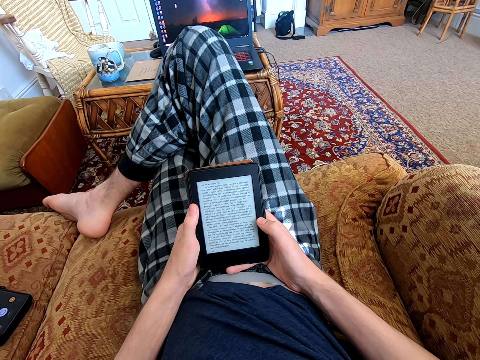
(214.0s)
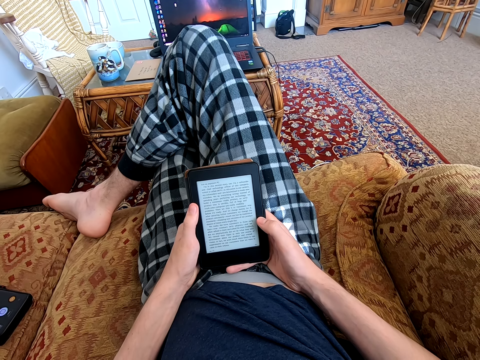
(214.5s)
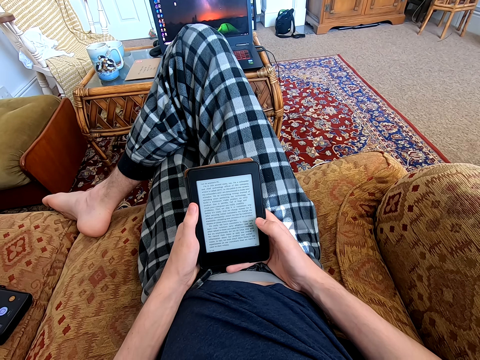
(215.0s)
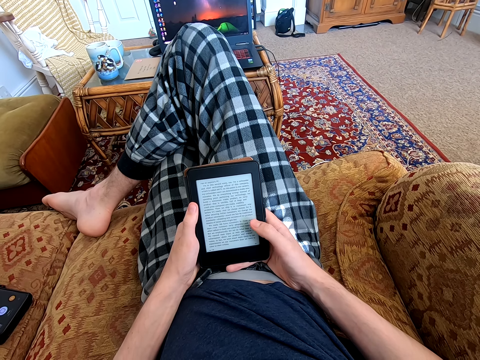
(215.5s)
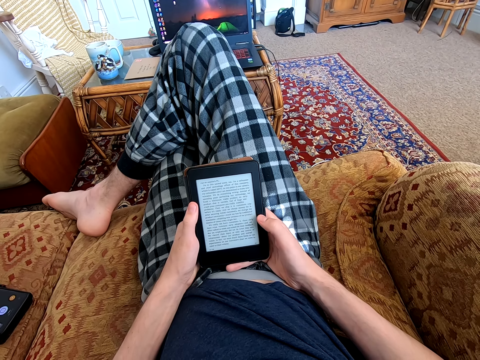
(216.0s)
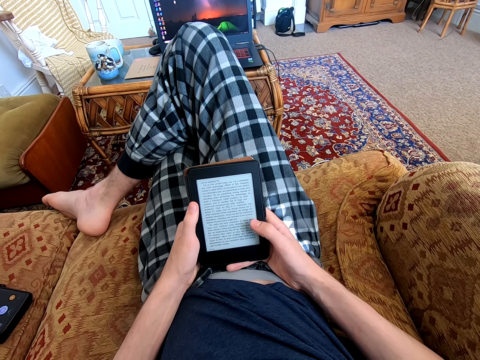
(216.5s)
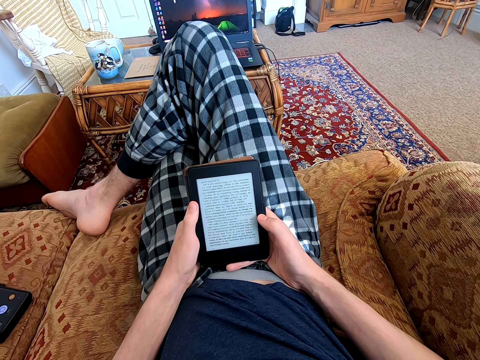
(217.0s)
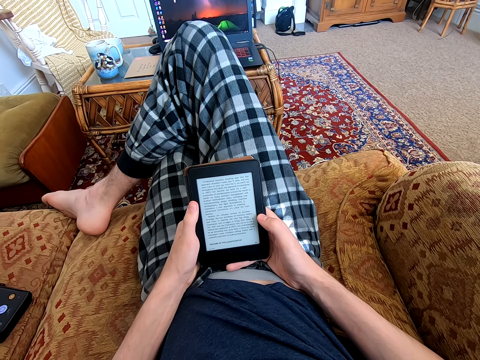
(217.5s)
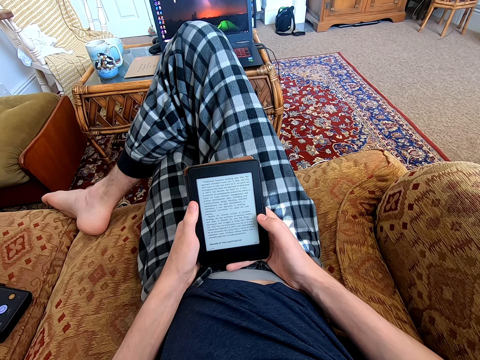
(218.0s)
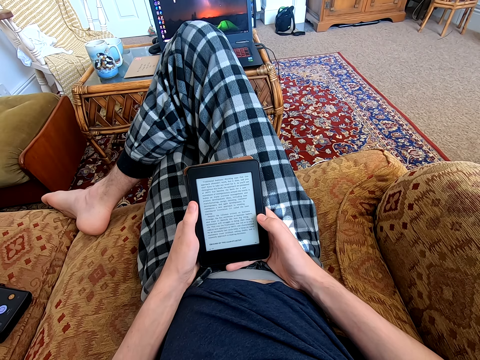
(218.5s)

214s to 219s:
The camera wearer dials the tablet. They read on the tablet.

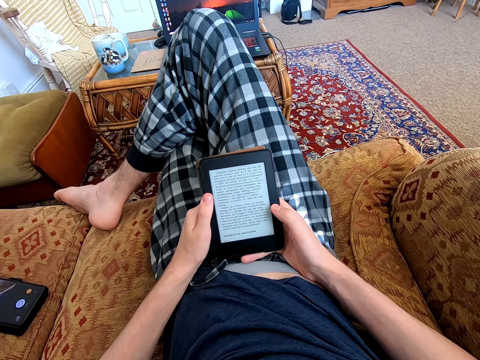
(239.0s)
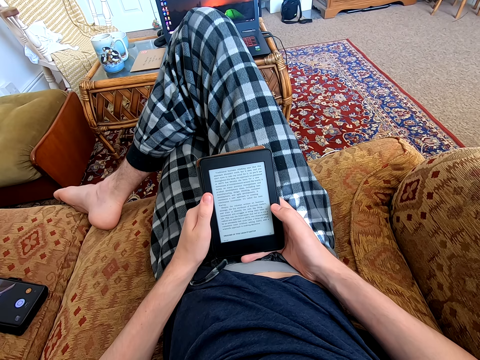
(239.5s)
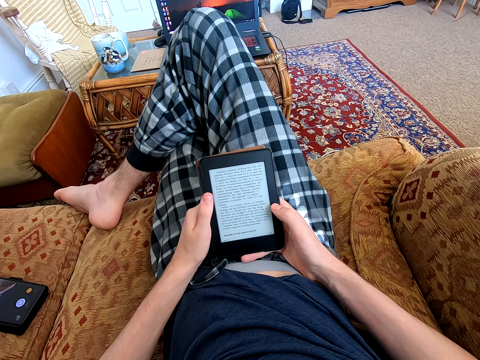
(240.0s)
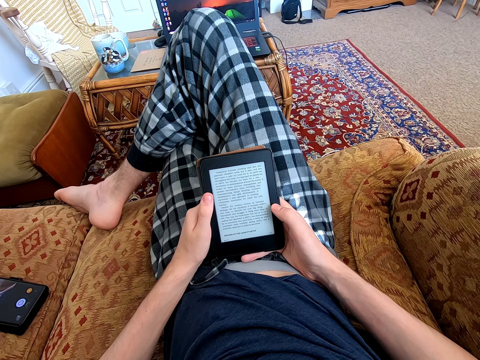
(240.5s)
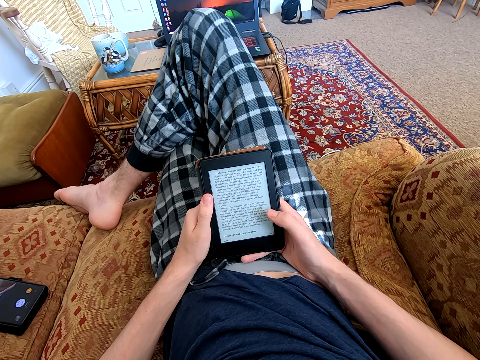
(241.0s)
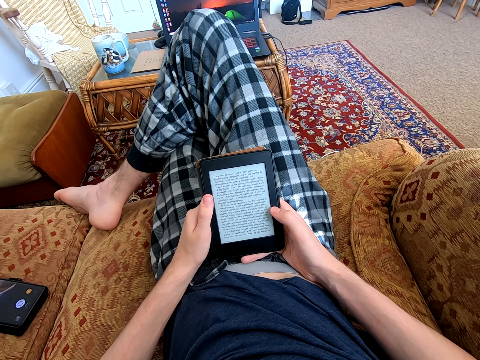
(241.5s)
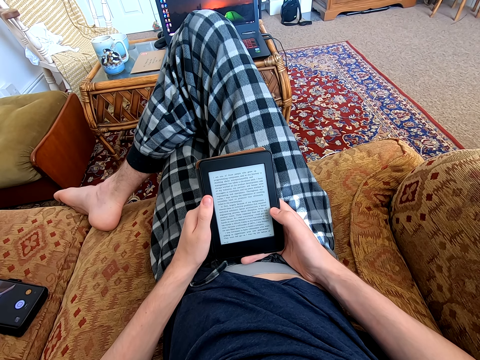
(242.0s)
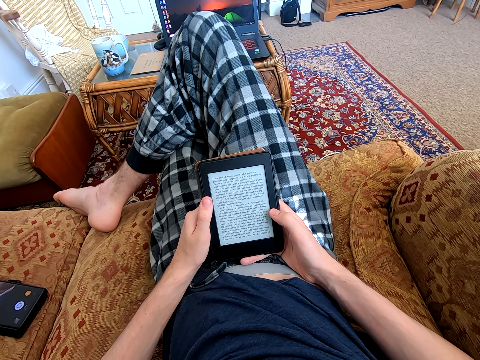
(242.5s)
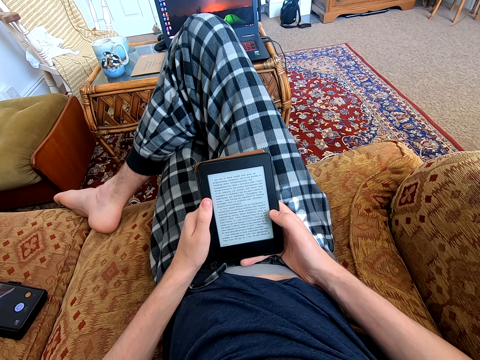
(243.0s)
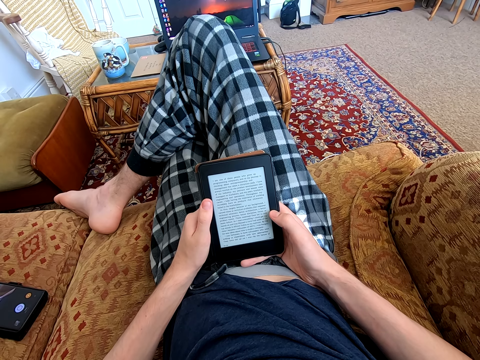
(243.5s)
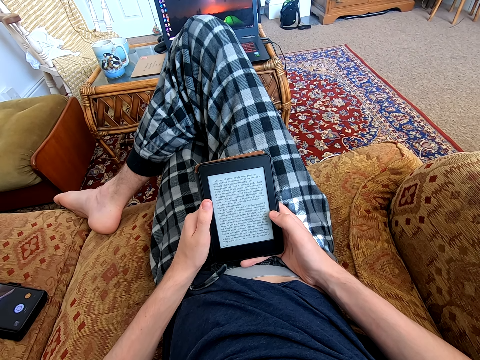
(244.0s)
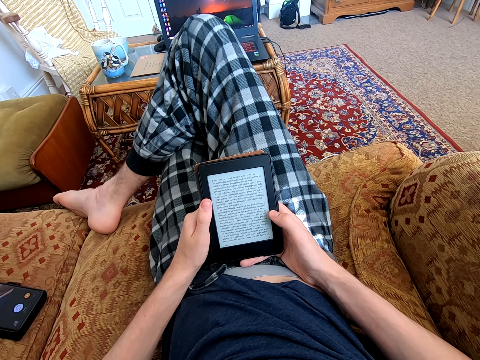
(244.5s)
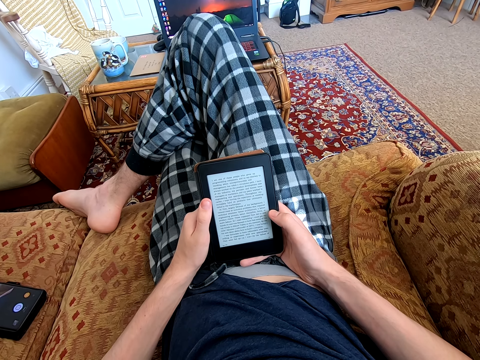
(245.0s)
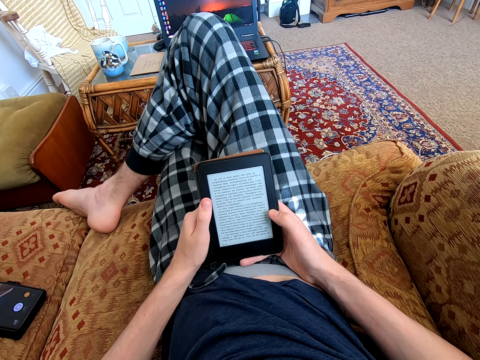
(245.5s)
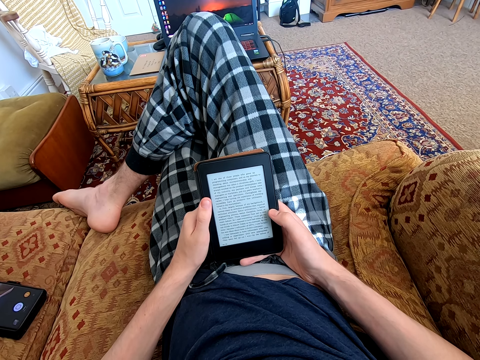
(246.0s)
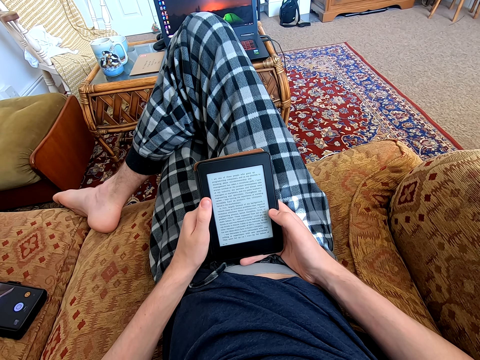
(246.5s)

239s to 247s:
The camera wearer dials the tablet. They read on the tablet.

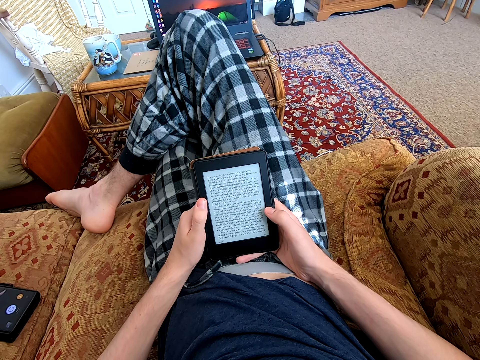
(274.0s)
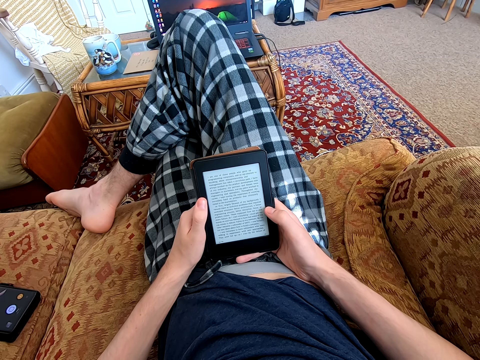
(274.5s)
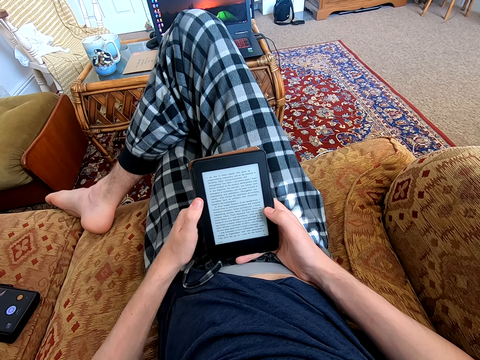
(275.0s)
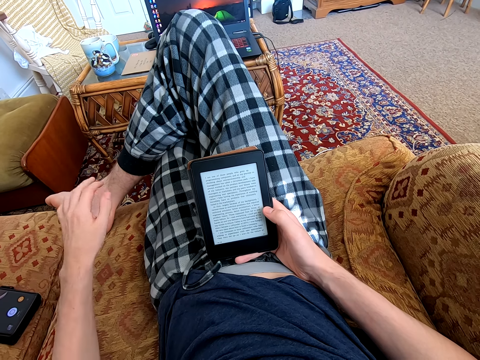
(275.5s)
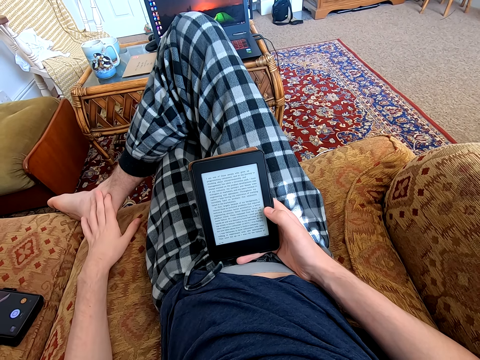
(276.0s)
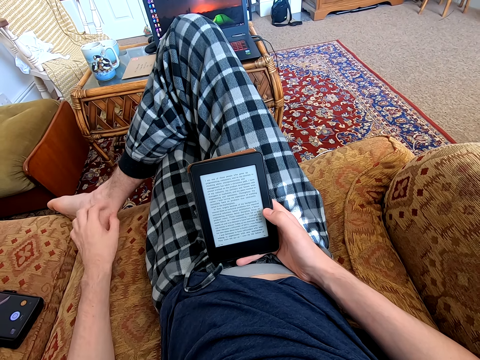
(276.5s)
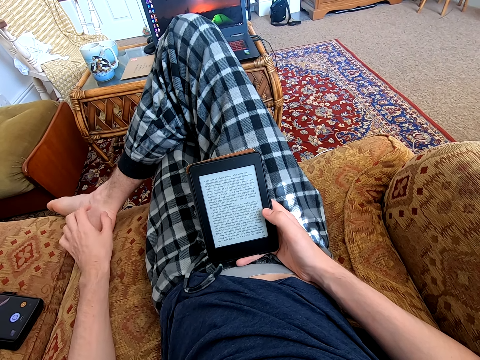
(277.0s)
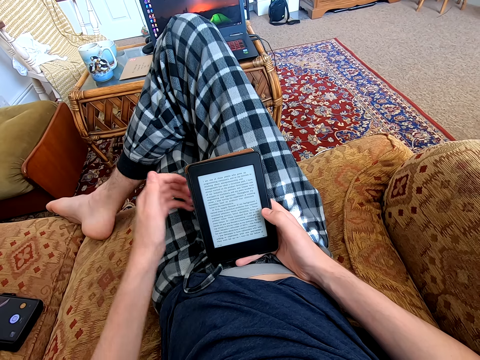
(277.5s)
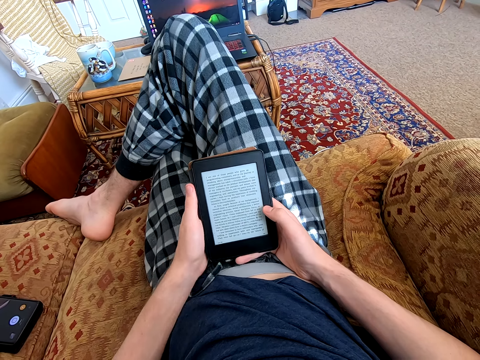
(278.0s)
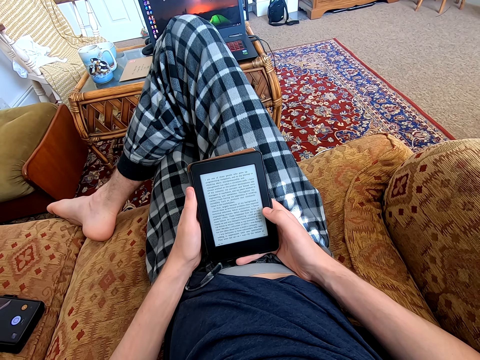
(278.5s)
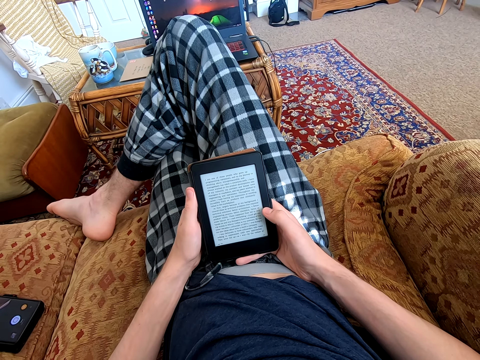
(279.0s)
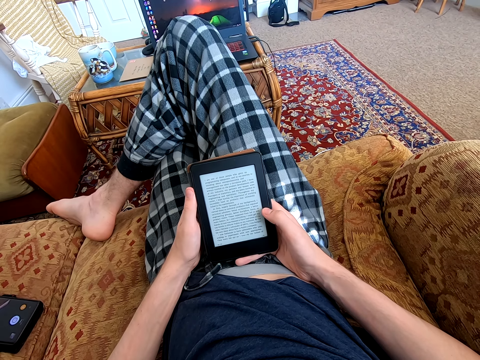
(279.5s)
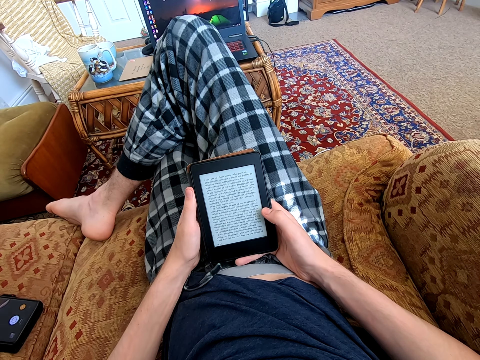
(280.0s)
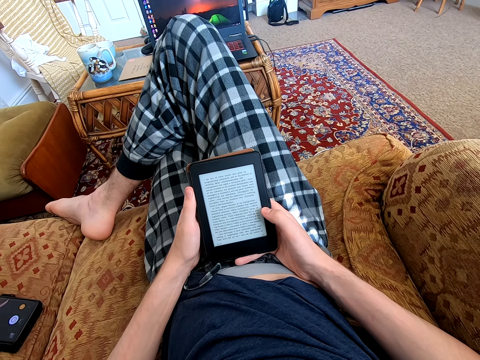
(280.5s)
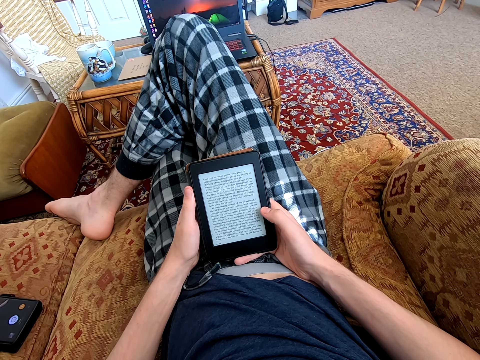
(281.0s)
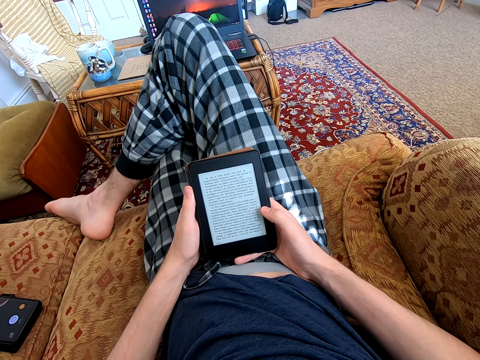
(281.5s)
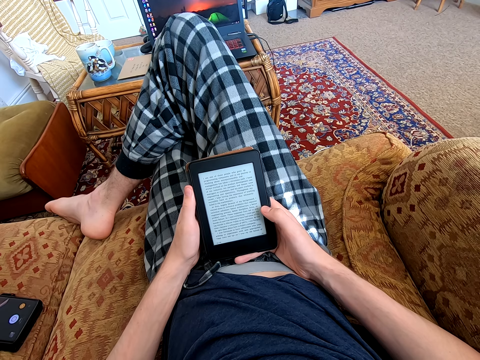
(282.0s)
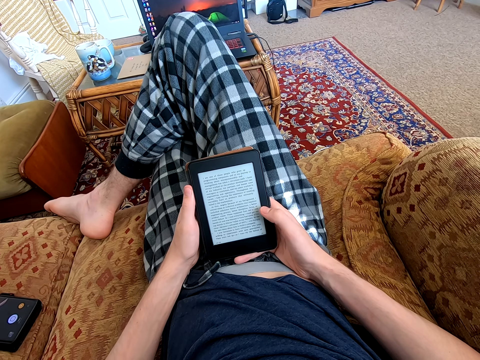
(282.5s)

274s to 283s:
The camera wearer touches the leg. They read on the tablet. They read on the tablet again.

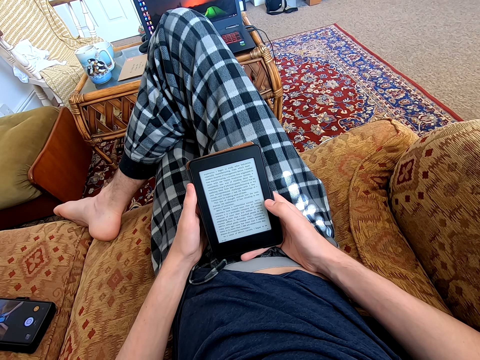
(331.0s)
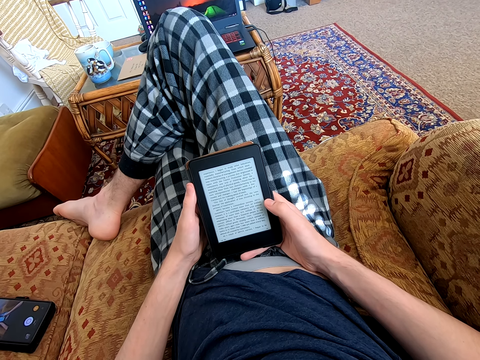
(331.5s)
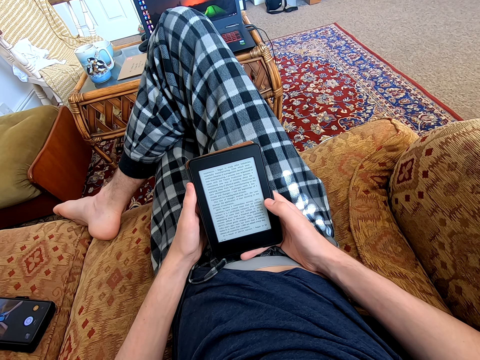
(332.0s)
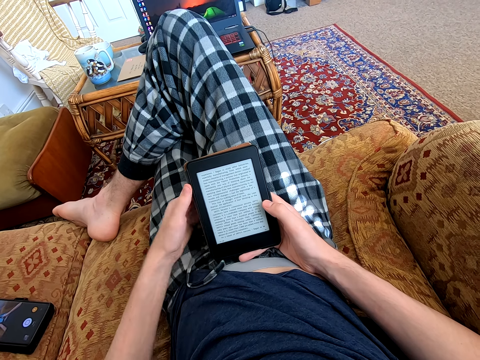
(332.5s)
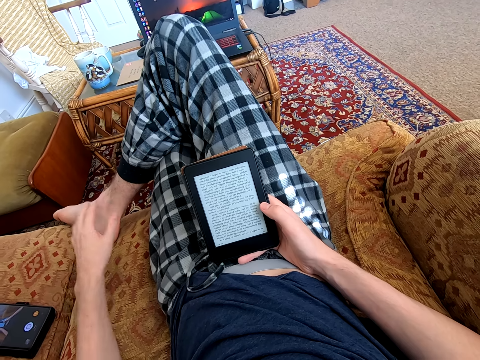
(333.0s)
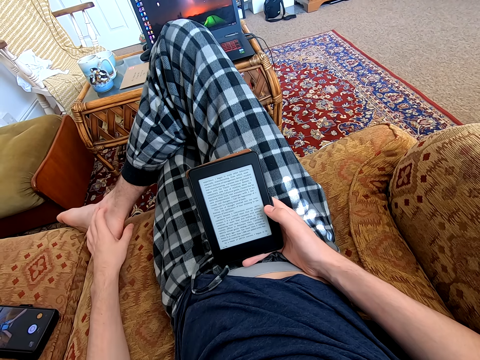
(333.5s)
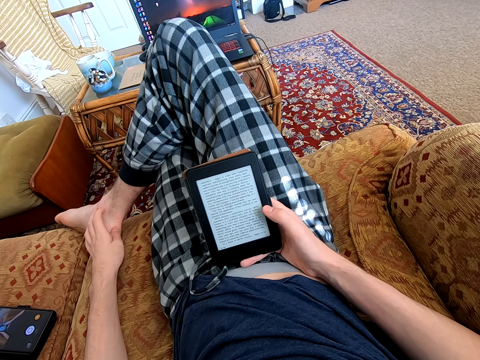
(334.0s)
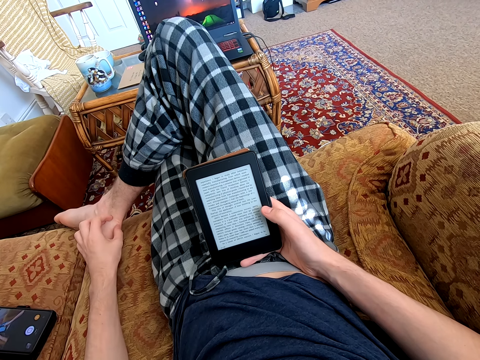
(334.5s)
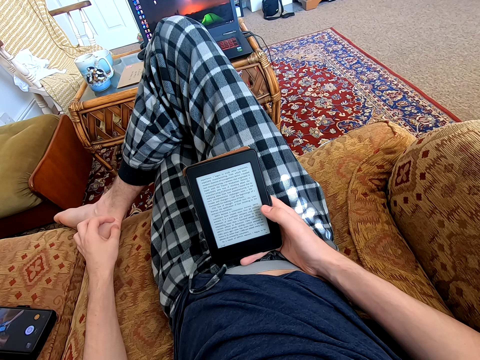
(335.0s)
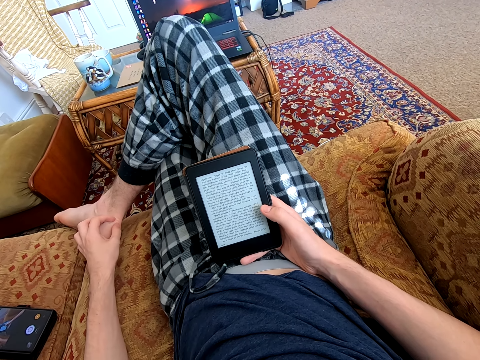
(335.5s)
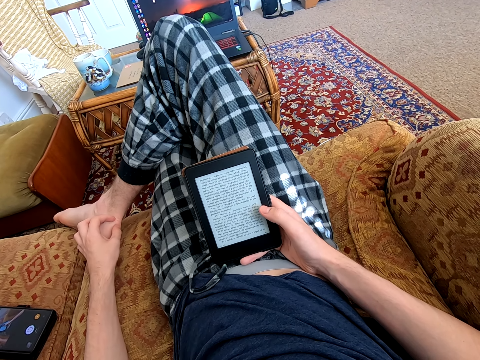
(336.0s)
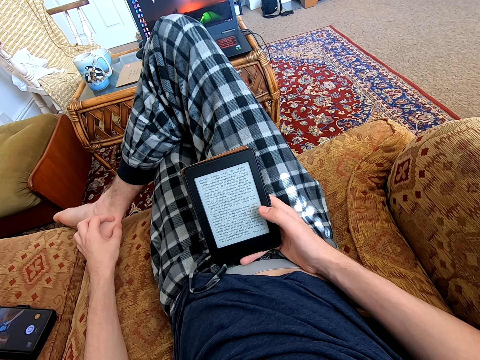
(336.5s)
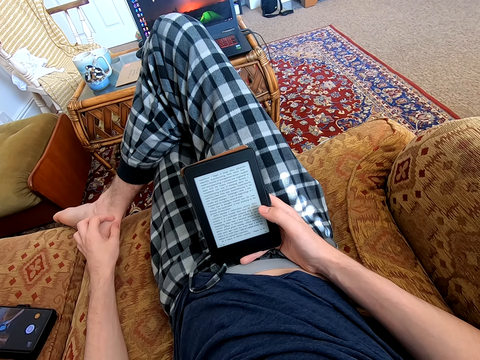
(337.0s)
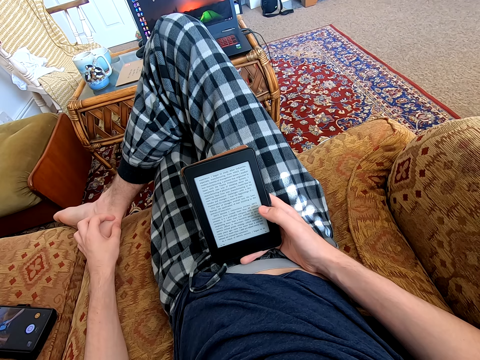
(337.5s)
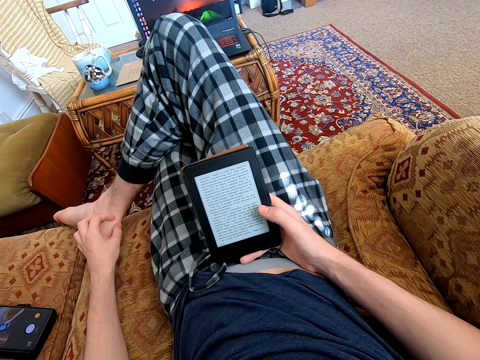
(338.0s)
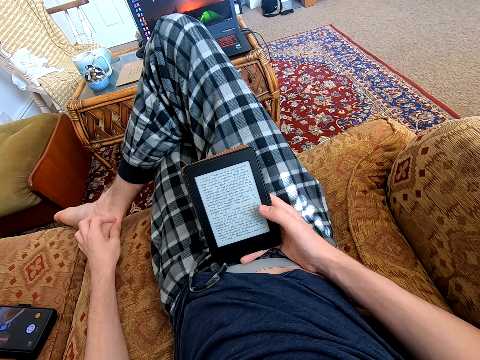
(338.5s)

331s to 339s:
The camera wearer touches his leg. He reads on the tablet.
